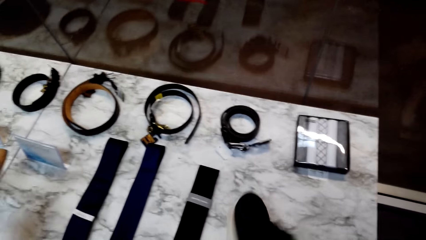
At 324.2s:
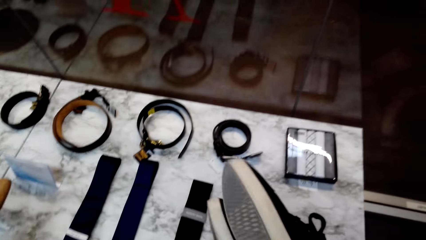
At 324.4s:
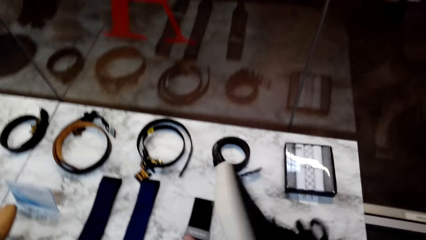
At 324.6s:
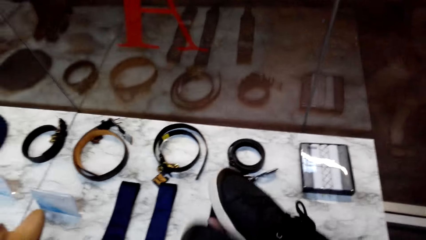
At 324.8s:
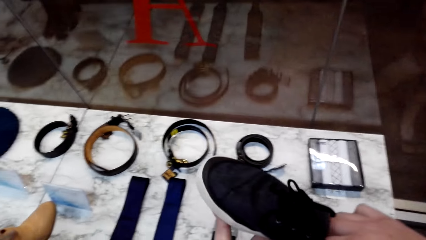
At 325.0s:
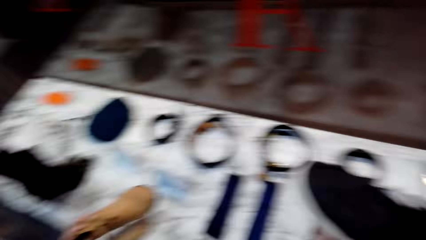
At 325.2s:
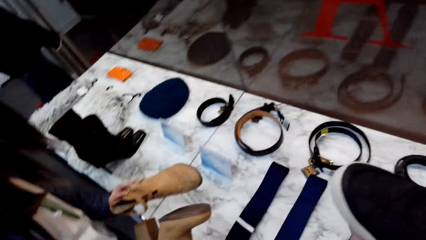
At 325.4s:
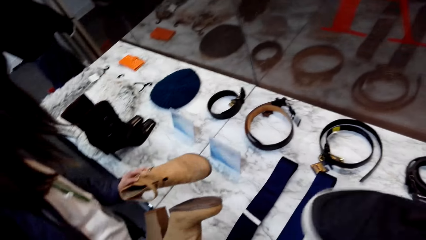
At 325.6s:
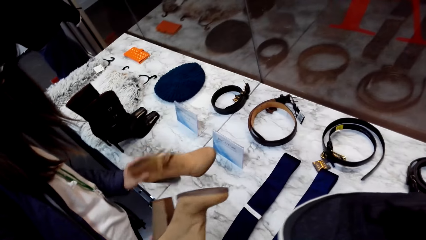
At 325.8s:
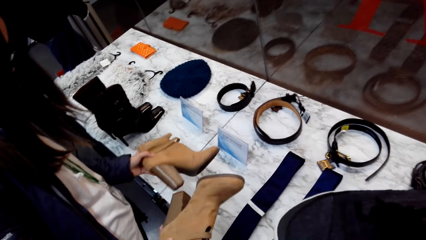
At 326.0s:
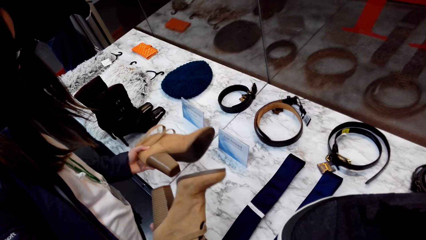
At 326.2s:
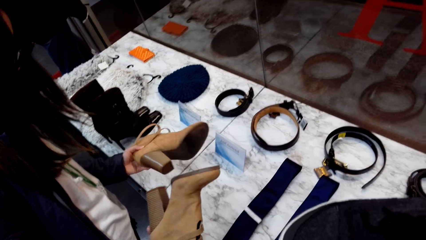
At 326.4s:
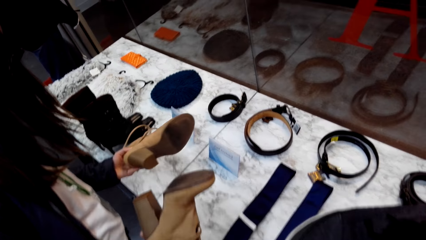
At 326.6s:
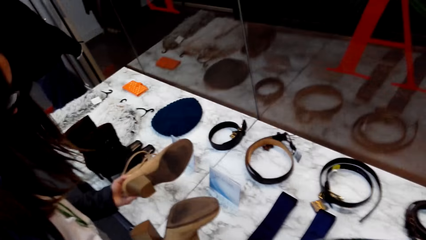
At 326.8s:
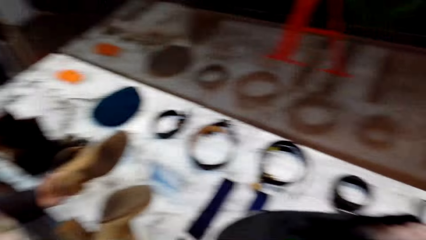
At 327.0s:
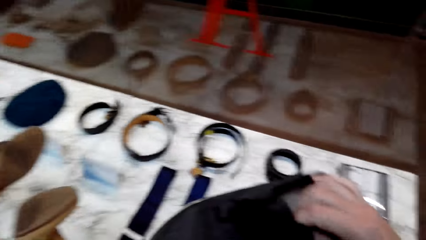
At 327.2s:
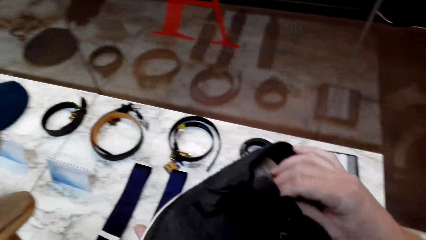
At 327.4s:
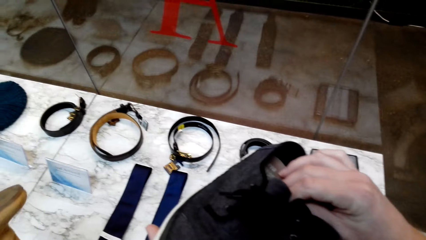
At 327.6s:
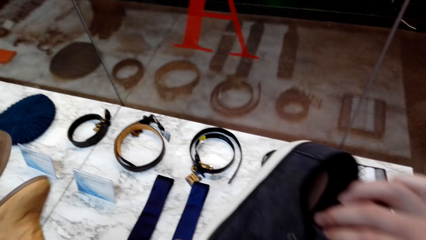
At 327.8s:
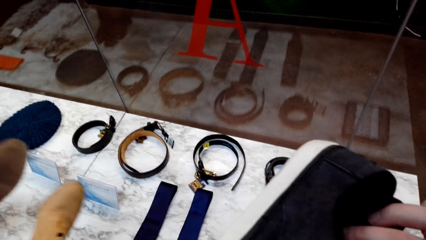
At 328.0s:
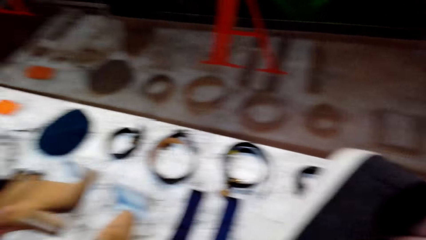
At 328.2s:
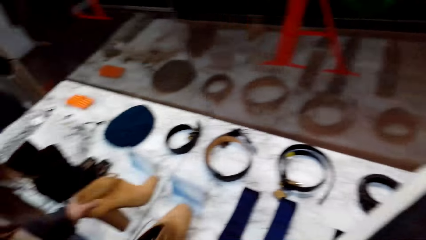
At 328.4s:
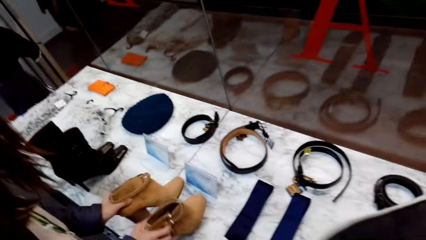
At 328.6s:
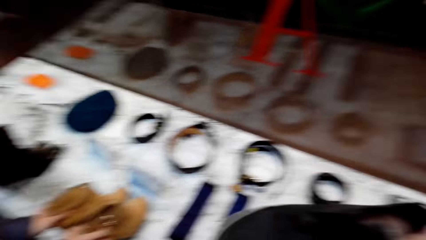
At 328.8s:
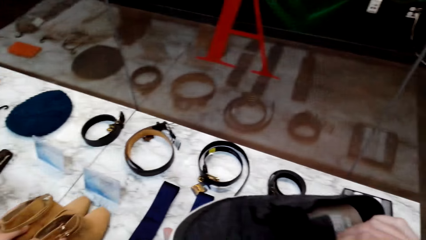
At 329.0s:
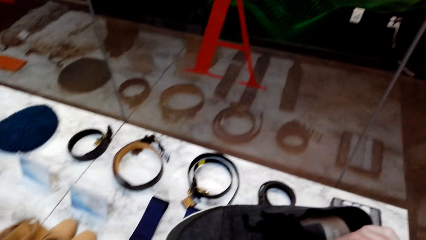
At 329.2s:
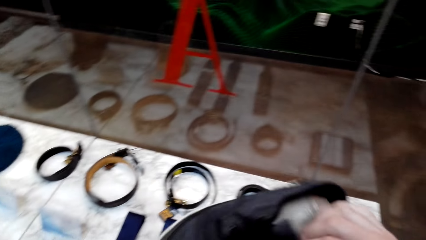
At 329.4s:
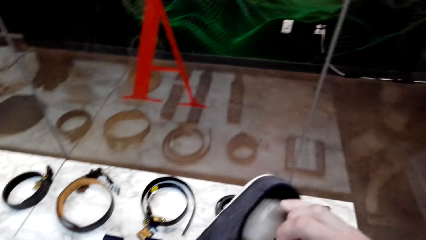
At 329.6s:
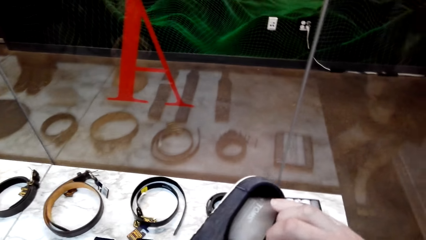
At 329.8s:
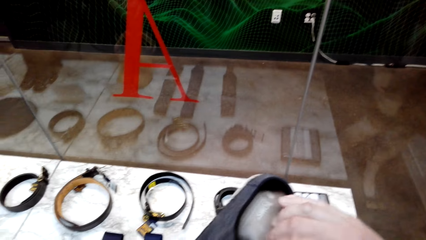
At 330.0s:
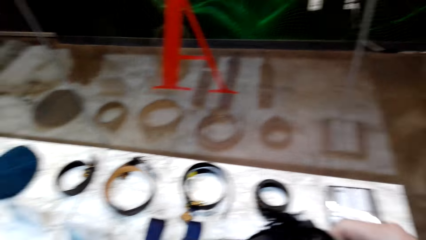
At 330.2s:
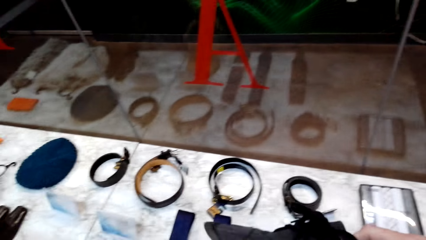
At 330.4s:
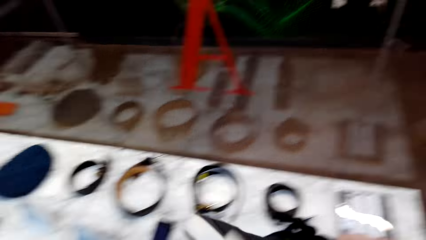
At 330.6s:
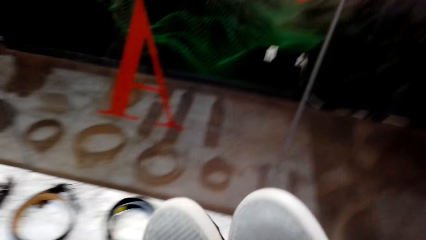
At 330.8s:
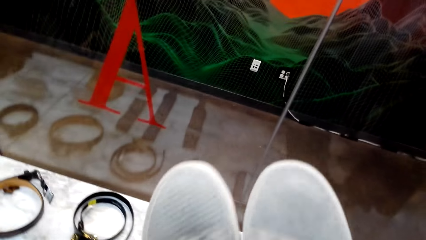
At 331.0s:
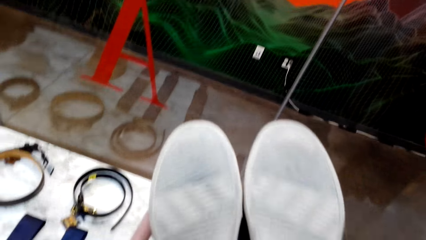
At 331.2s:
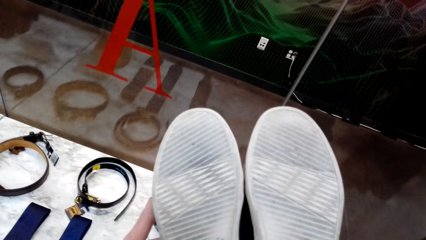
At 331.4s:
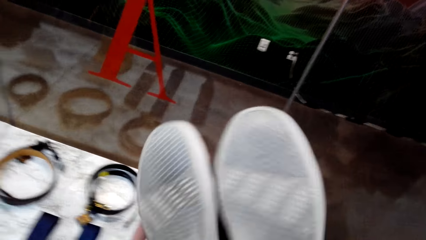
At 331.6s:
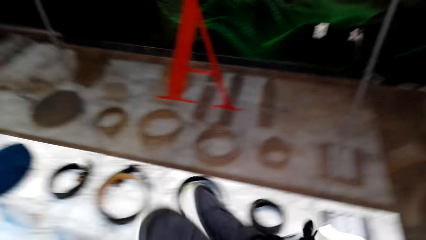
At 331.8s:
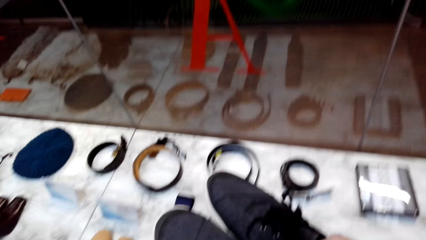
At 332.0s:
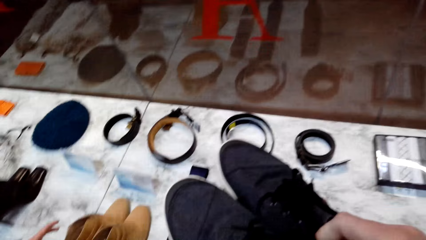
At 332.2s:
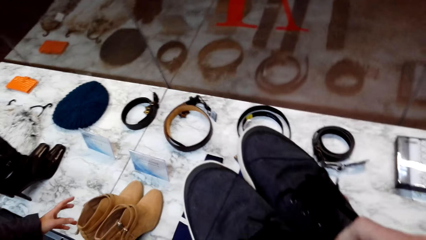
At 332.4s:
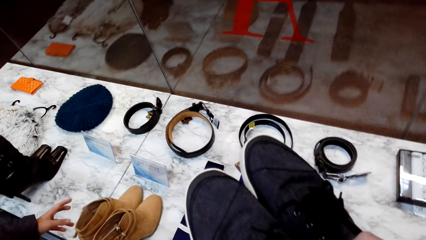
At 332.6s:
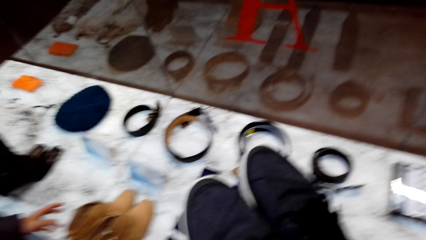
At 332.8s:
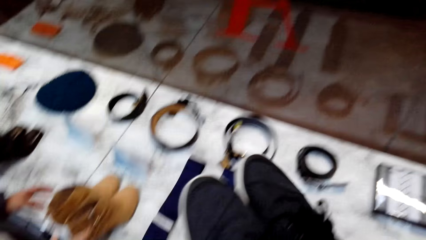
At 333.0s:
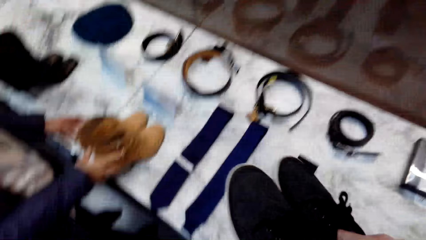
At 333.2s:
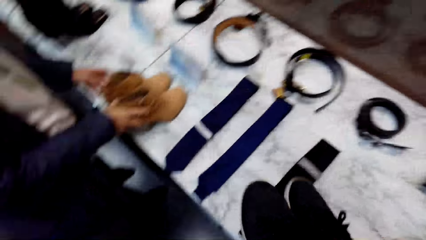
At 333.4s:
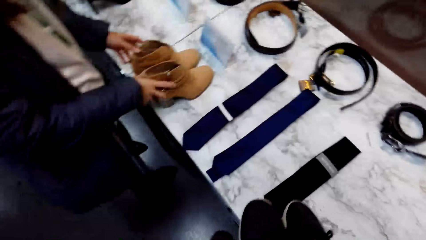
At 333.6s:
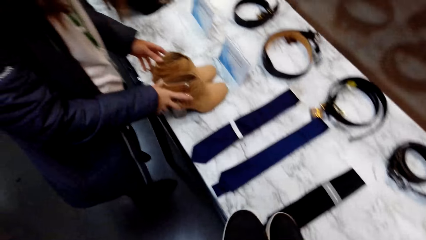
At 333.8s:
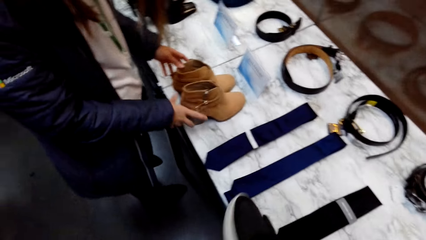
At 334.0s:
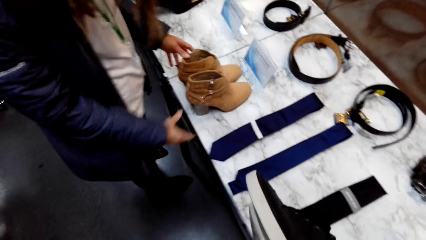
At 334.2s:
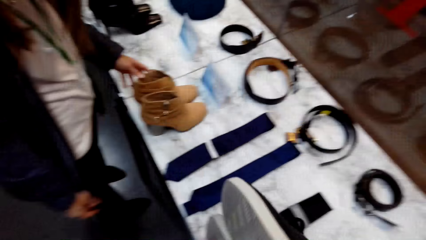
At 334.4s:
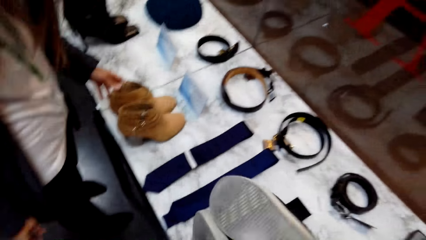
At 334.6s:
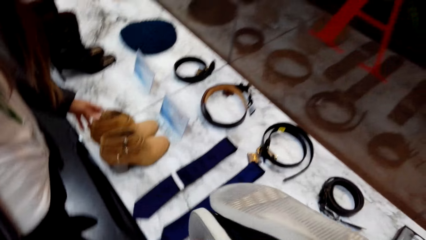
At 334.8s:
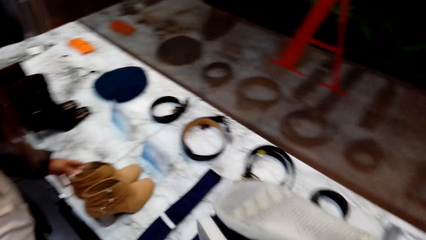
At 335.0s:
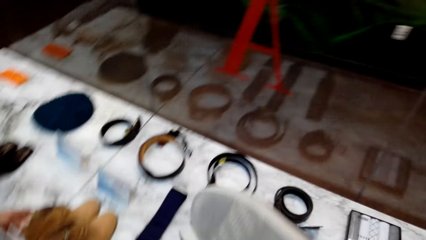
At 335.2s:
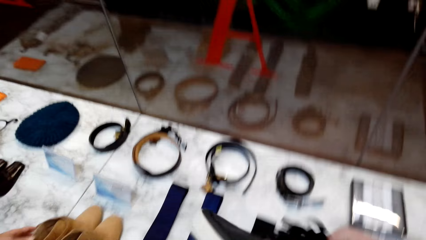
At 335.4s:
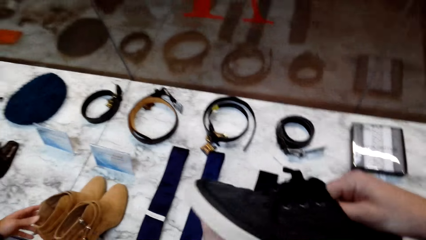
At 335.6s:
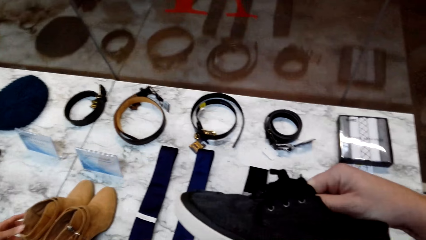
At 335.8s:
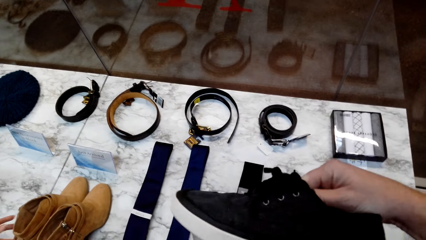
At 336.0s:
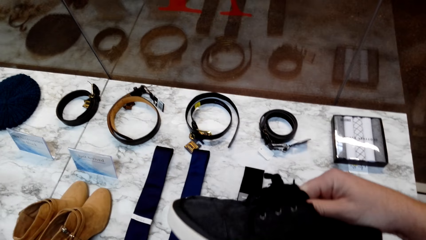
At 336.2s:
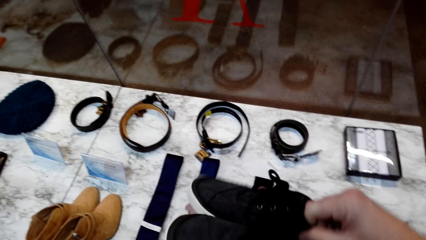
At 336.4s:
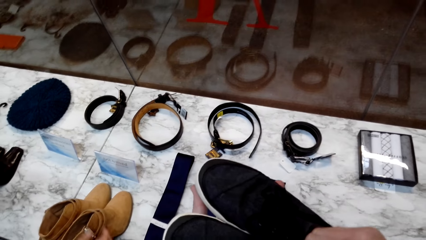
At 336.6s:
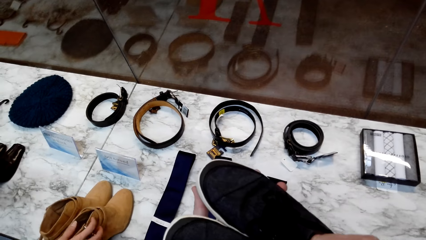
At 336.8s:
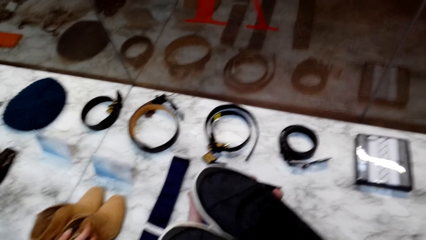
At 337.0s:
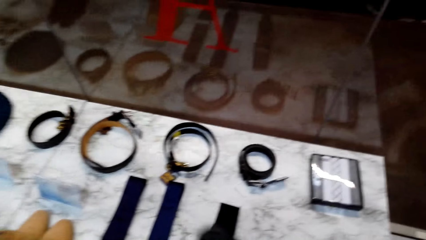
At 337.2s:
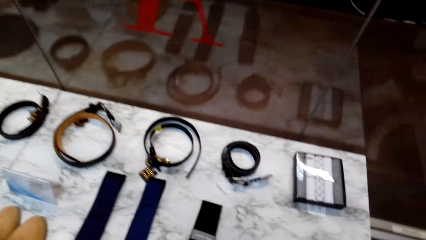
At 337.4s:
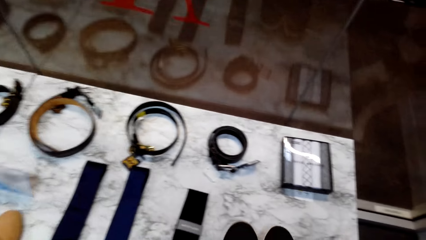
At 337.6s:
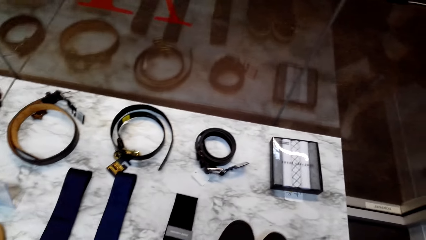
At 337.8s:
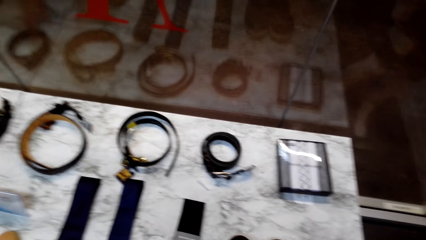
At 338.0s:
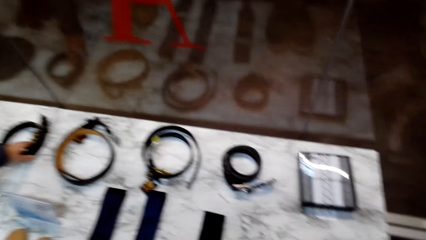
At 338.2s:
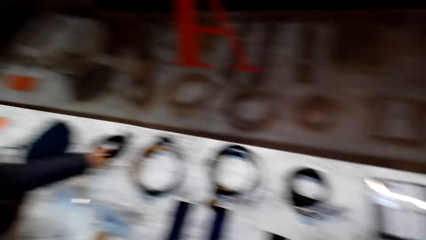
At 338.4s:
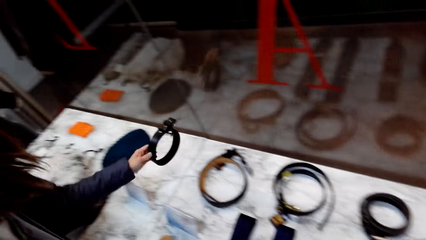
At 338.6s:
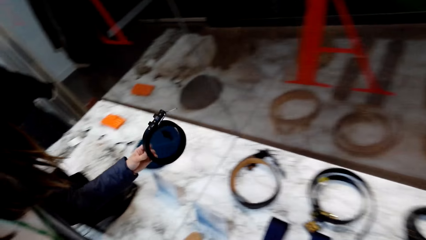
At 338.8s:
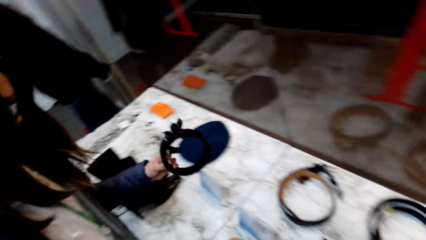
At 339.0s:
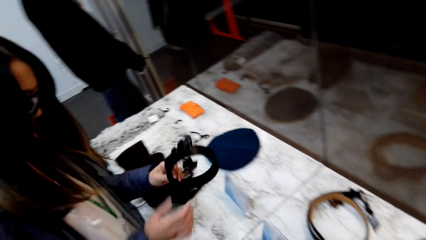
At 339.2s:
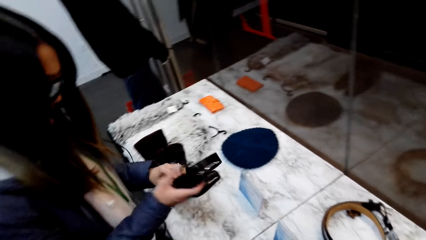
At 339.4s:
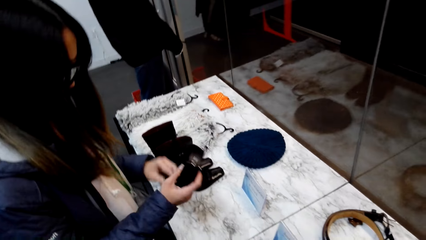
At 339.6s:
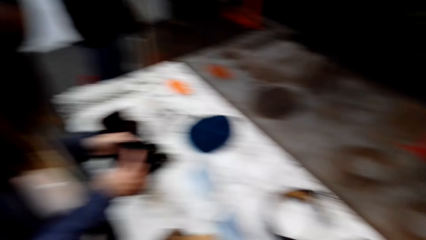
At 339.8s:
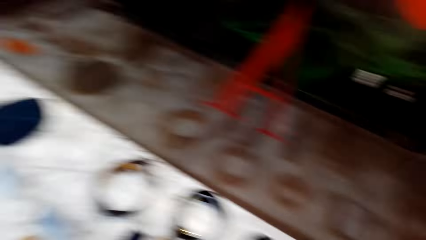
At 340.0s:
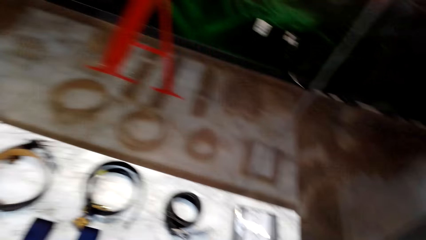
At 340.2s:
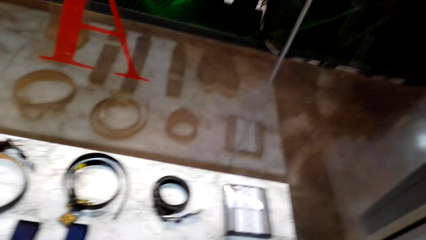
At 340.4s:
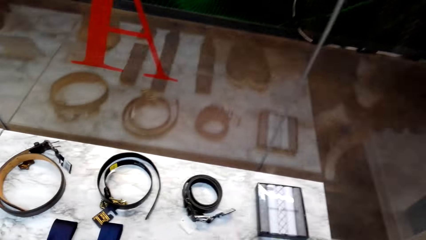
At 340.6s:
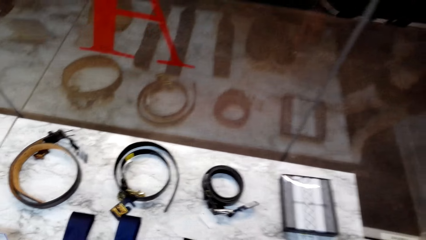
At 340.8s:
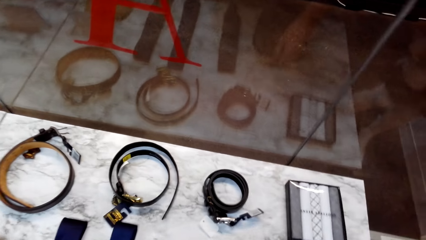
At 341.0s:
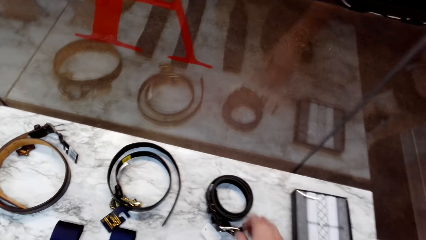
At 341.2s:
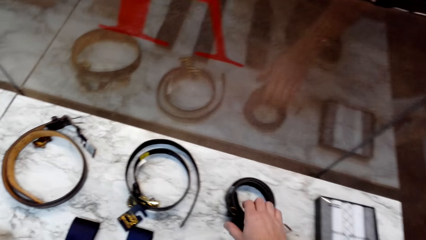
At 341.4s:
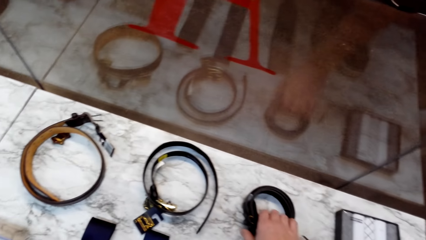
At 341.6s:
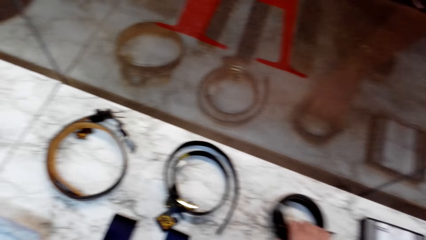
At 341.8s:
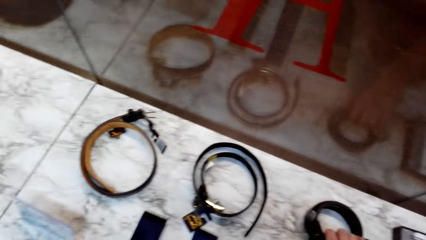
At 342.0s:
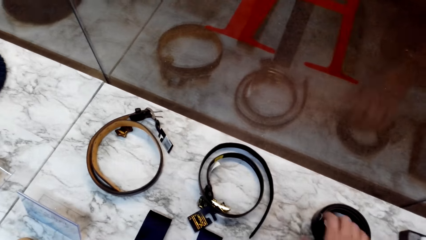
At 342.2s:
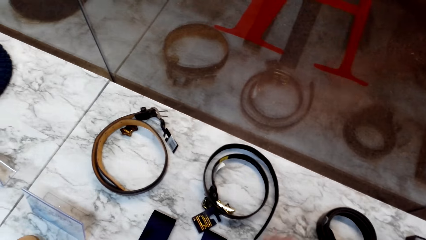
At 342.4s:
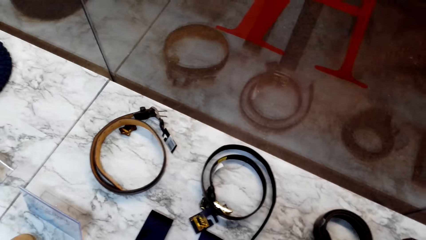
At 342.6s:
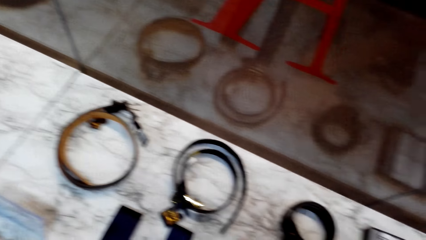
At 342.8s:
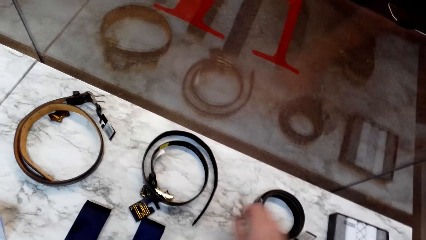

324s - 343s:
The camera wearer picks up the shoes. They look at the shoes. A woman puts the boot on the table. The camera wearer puts the shoes on the table. The woman picks up the belt from the surface. The camera wearer picks up the belt.
